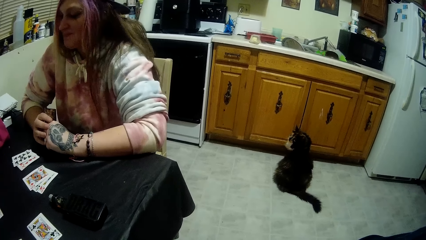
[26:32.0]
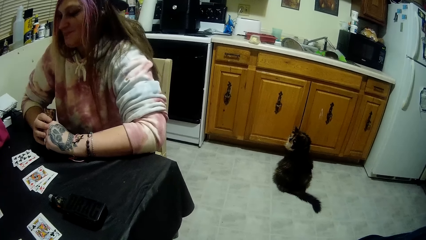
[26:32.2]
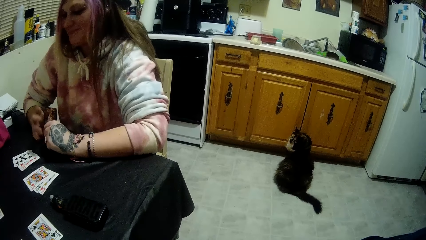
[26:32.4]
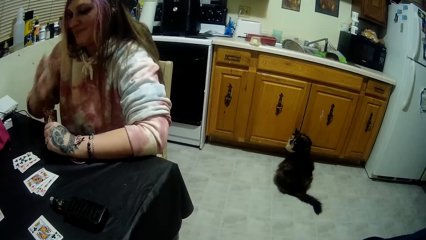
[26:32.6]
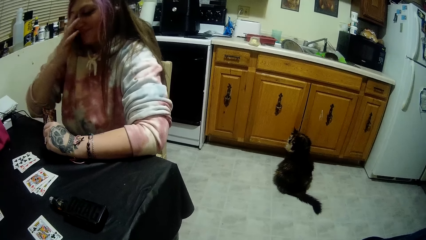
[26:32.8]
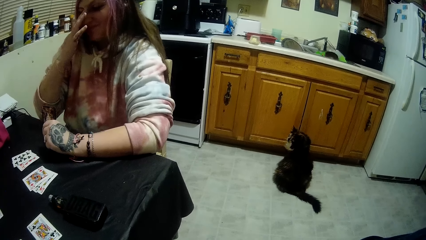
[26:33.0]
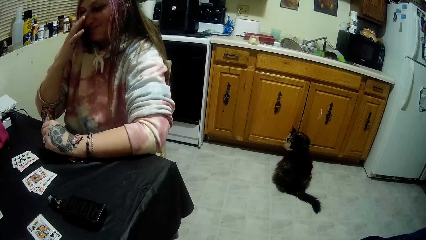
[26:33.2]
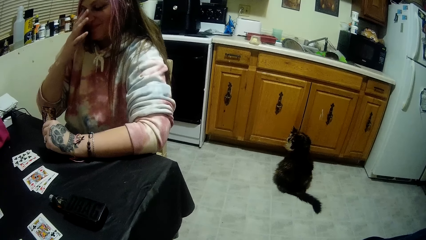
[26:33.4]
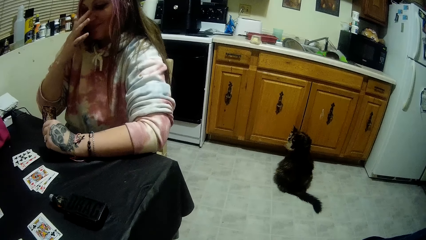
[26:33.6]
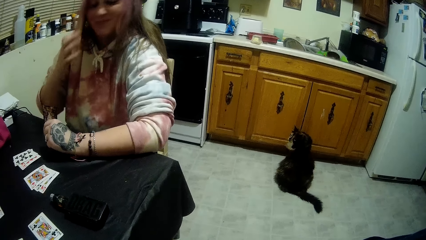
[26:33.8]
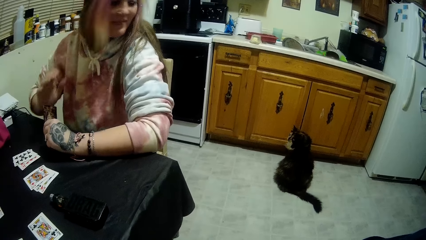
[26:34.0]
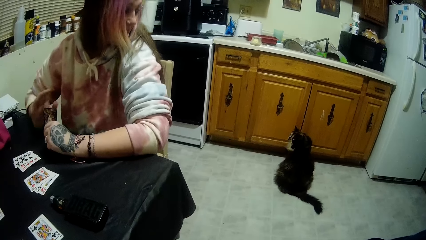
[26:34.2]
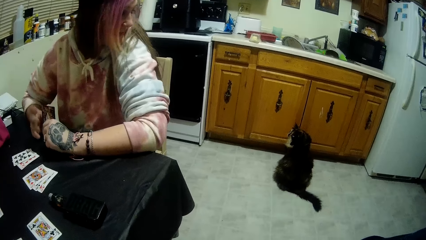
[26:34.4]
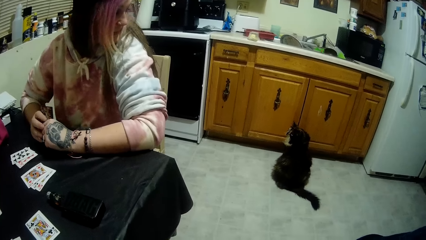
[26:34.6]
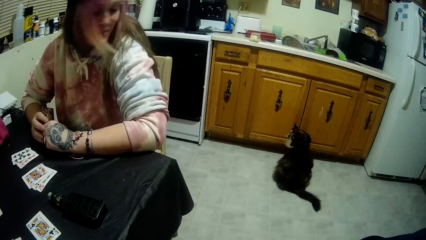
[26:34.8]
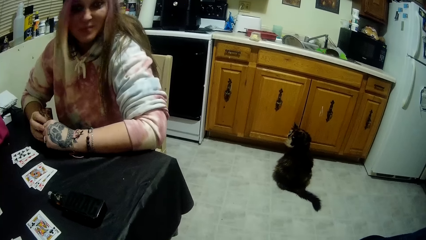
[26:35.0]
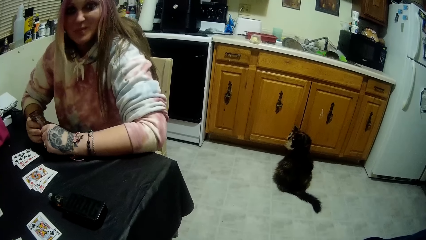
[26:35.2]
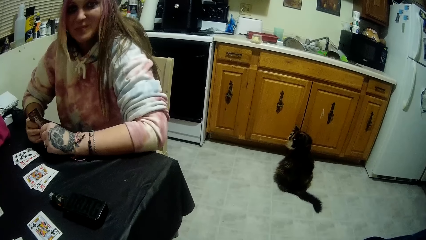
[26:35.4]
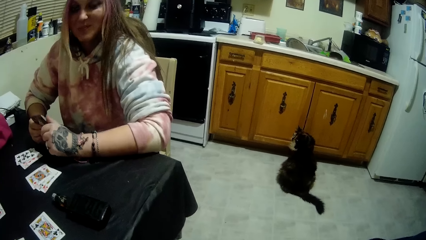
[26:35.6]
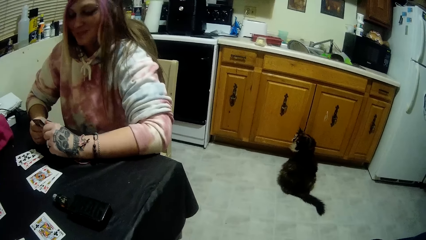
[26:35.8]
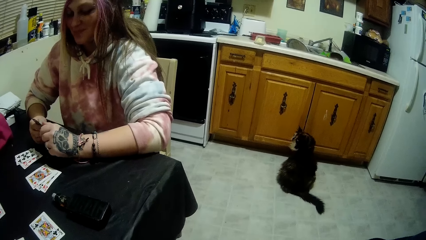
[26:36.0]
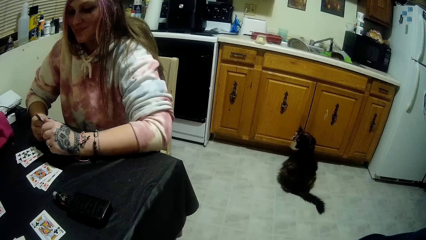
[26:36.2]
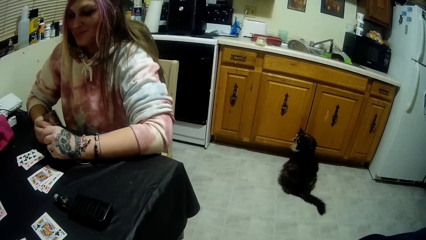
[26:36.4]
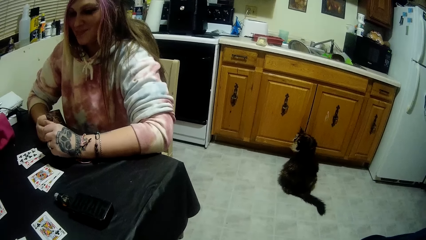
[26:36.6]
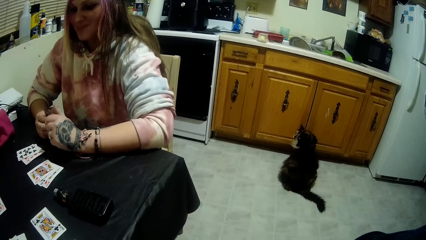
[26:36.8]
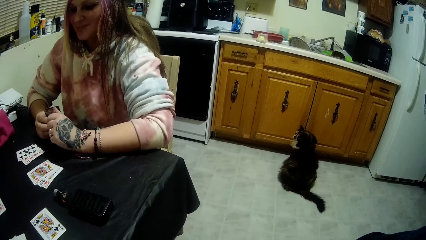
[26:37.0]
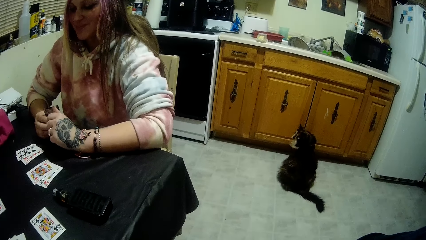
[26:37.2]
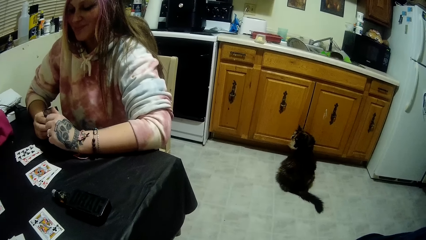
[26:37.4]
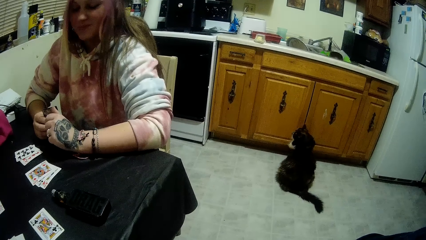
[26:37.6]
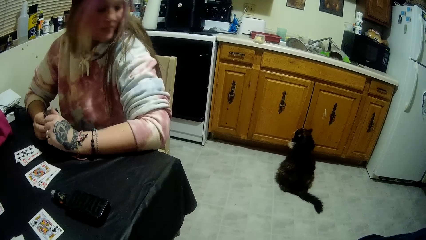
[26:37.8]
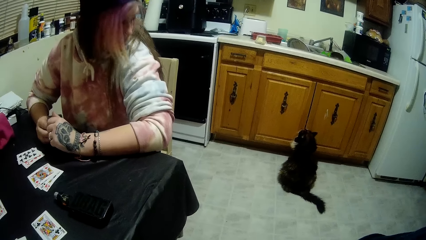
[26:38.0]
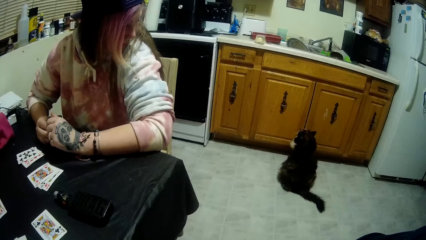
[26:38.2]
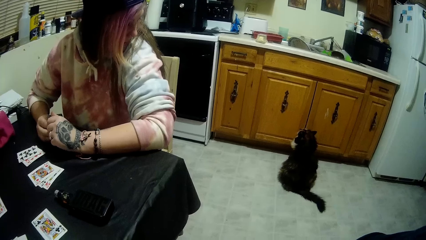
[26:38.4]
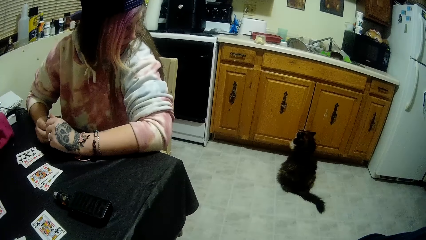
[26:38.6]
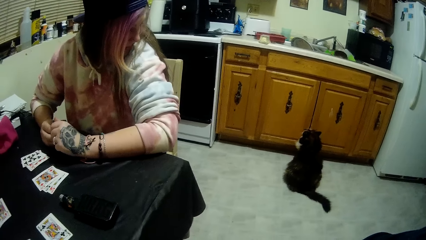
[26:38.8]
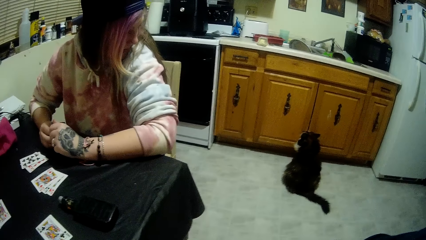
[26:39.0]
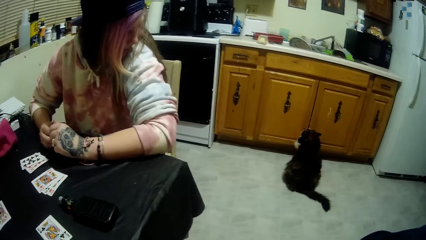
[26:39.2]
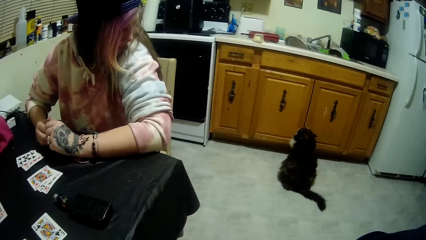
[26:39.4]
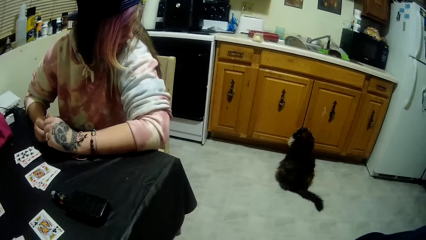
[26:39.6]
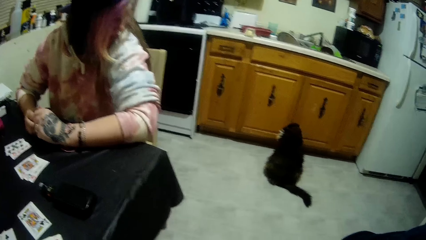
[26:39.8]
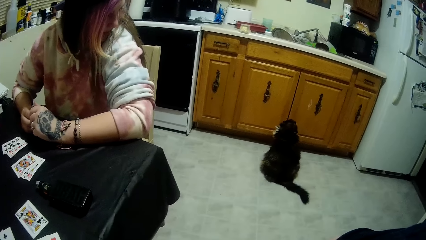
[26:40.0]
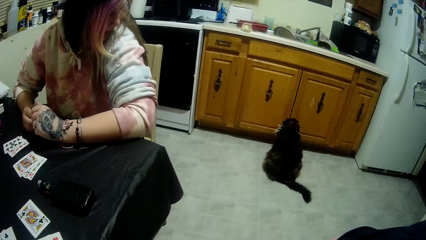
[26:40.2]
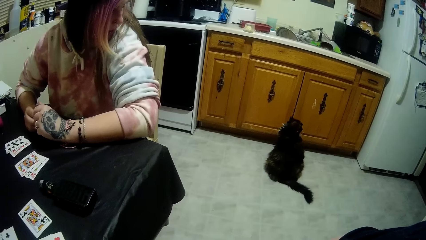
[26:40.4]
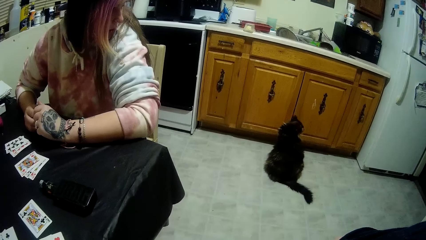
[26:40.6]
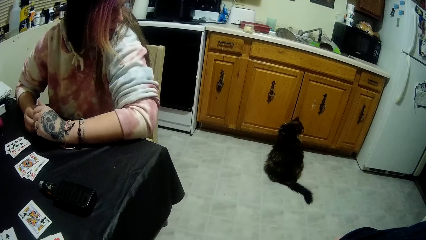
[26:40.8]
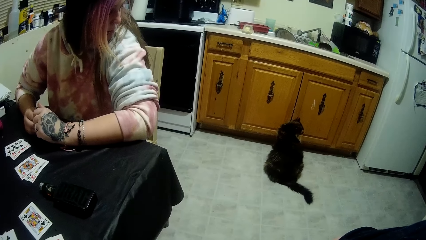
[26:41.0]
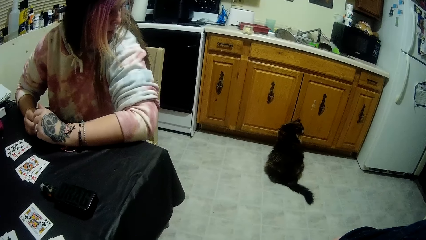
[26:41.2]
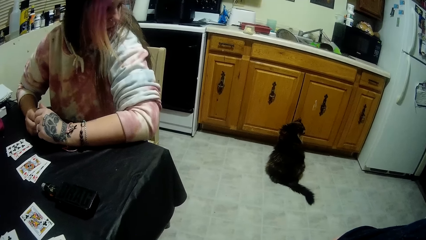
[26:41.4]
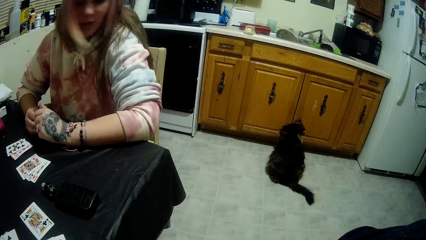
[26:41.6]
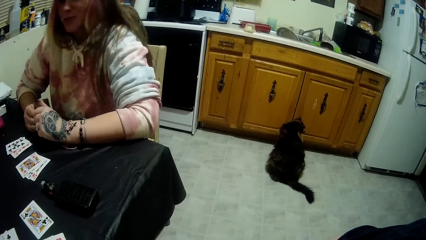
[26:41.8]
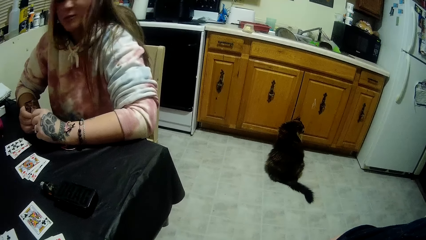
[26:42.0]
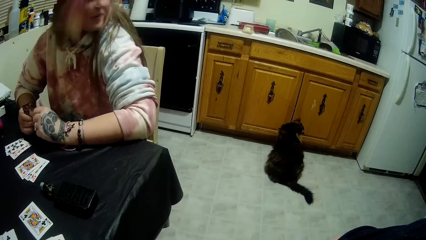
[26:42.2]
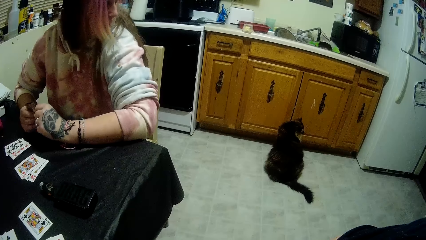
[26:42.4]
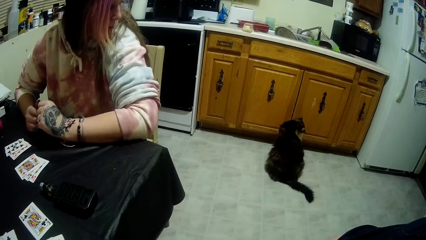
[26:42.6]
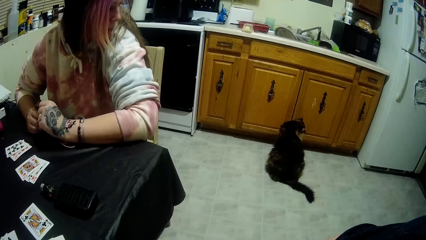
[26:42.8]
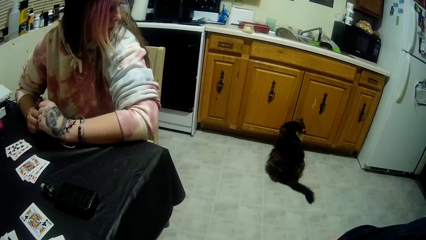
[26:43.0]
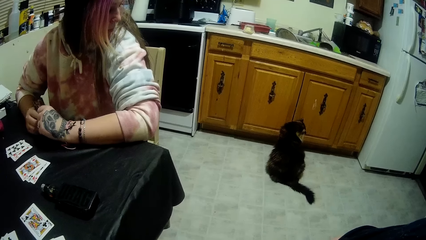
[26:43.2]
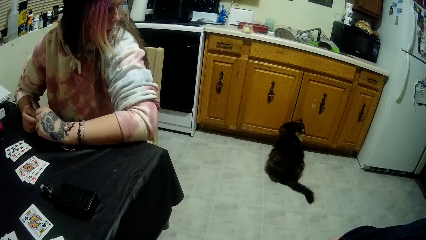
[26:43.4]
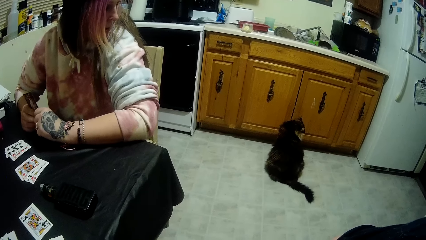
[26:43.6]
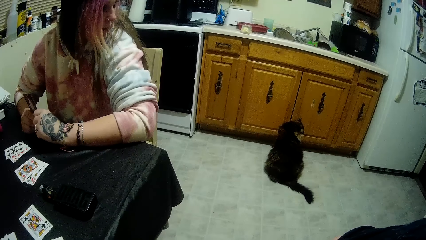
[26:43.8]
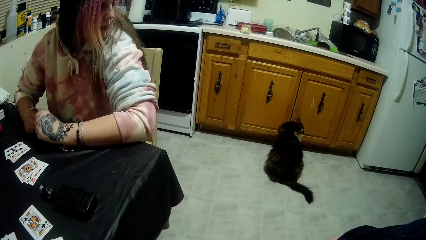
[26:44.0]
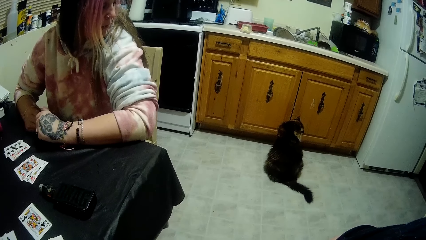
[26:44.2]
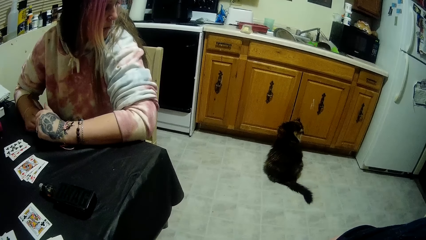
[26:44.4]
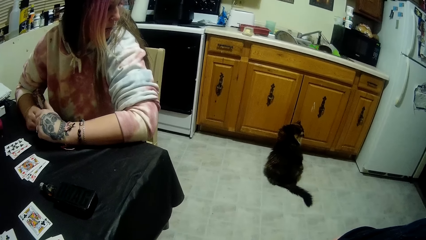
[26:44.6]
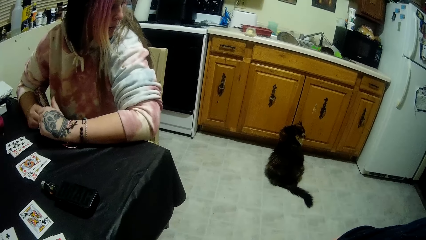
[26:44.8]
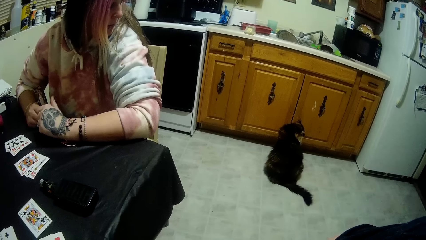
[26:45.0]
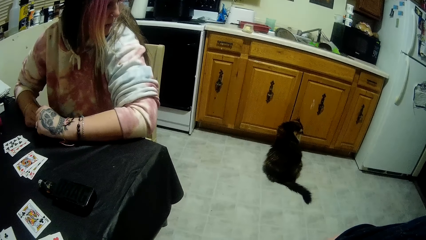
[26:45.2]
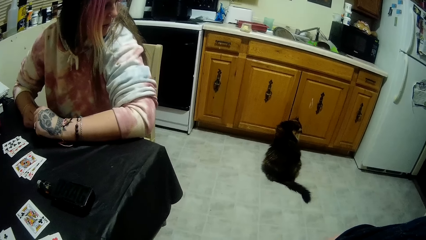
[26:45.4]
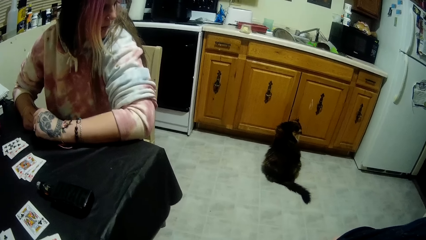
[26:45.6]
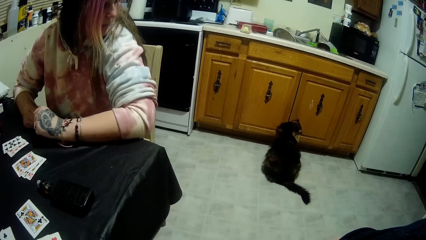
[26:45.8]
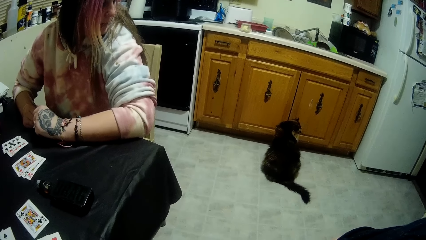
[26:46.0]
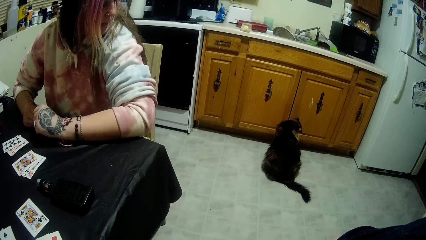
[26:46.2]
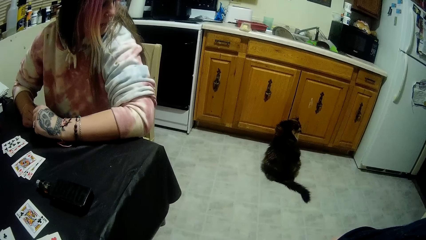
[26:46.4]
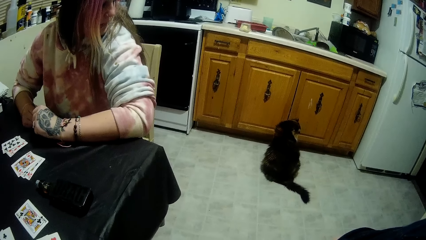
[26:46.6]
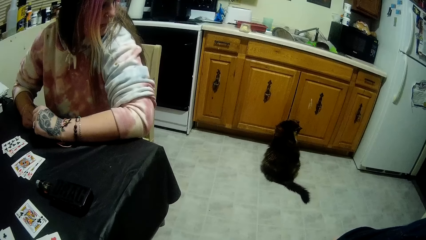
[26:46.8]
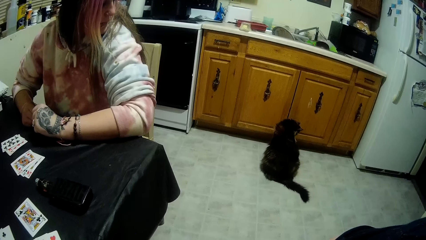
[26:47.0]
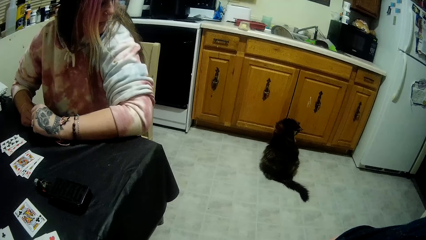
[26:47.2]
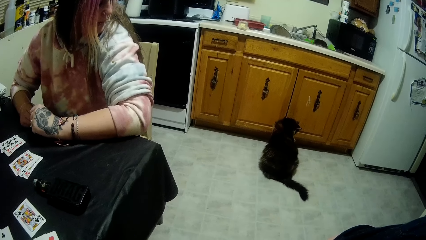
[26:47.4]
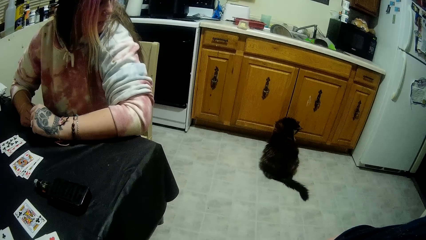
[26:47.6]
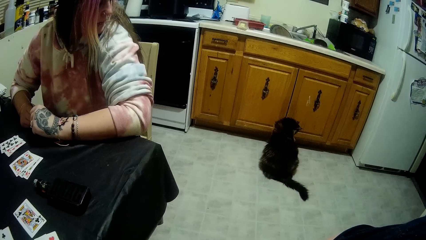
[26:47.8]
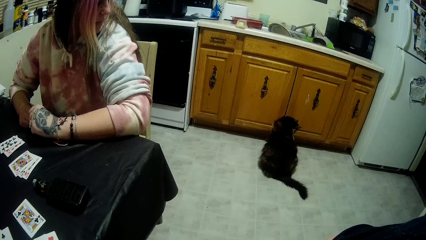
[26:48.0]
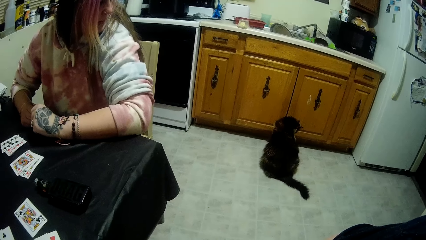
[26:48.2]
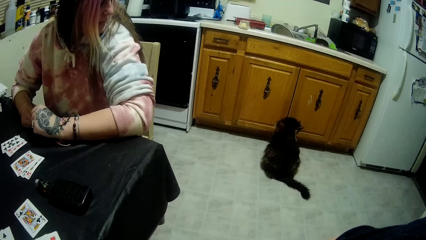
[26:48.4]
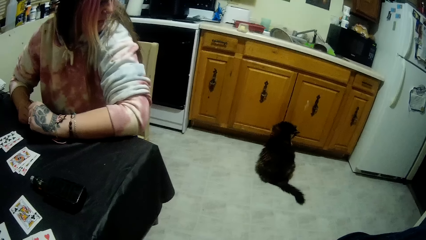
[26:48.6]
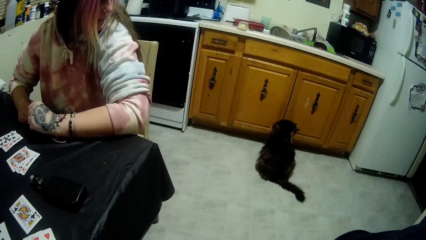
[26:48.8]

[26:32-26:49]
A man wipes the face. The man stares on the cat. The camera wearer talks to the man.
